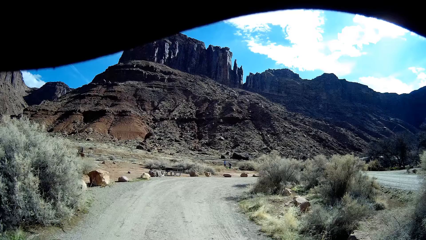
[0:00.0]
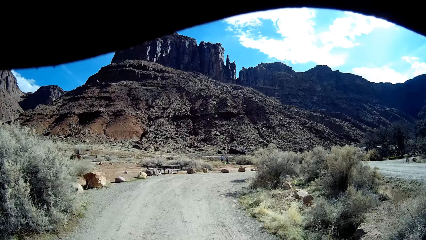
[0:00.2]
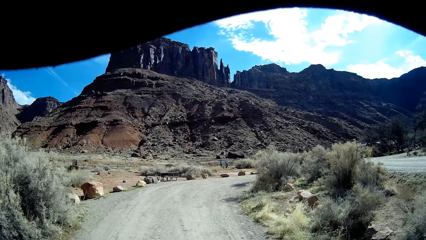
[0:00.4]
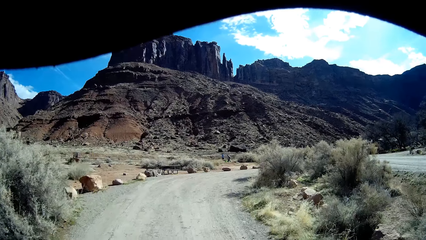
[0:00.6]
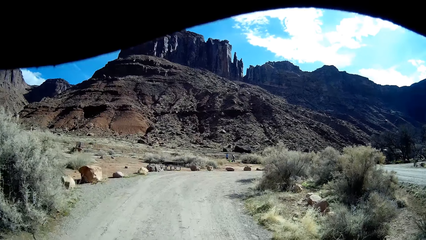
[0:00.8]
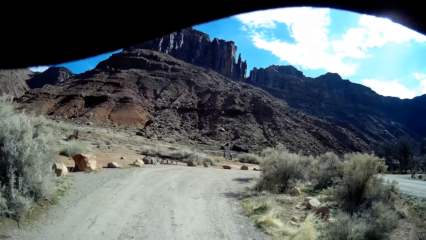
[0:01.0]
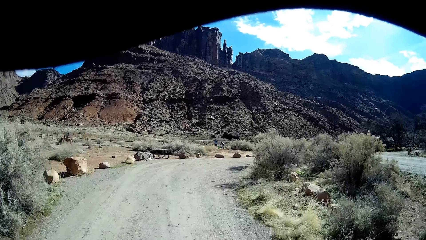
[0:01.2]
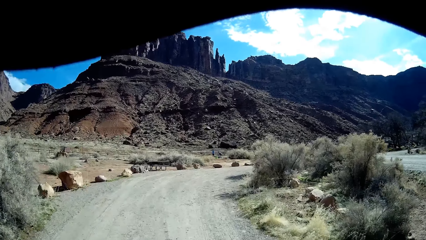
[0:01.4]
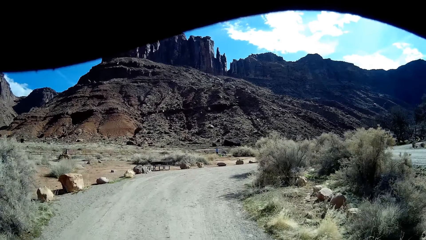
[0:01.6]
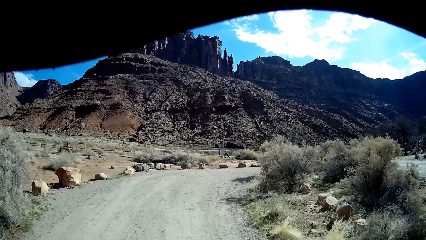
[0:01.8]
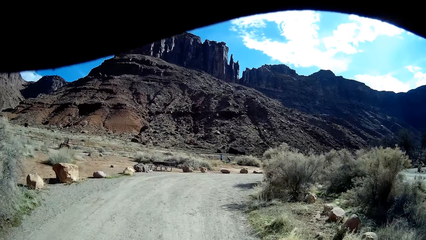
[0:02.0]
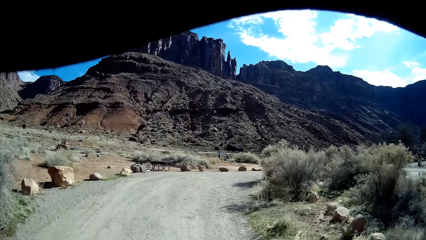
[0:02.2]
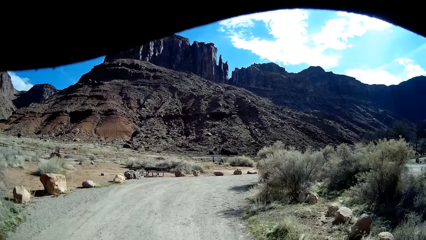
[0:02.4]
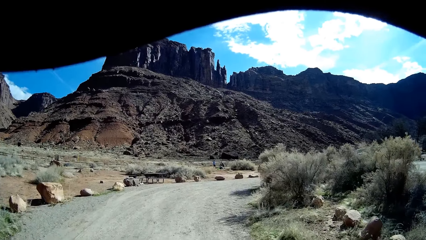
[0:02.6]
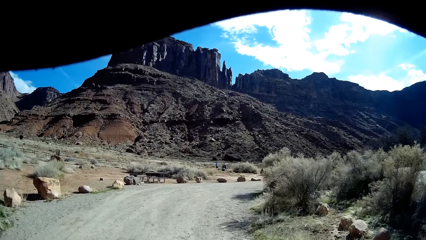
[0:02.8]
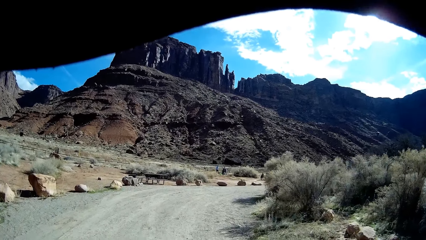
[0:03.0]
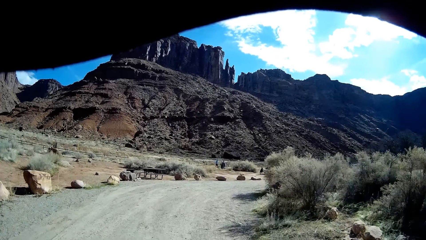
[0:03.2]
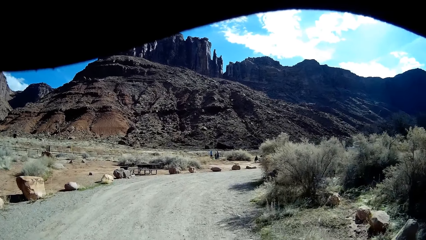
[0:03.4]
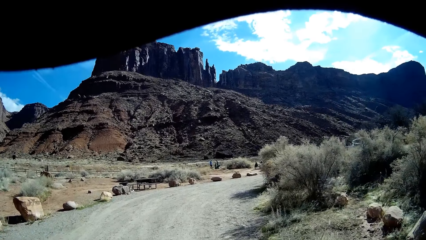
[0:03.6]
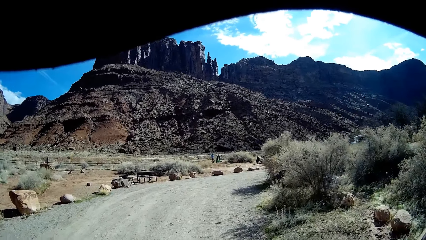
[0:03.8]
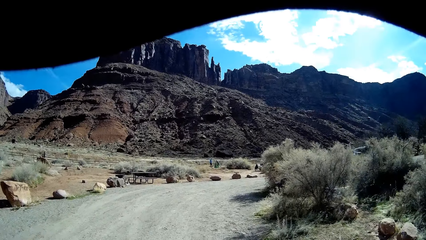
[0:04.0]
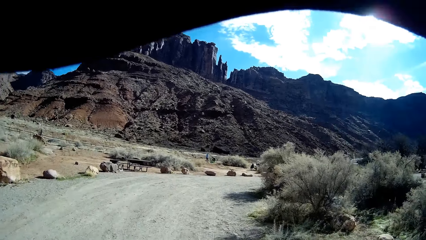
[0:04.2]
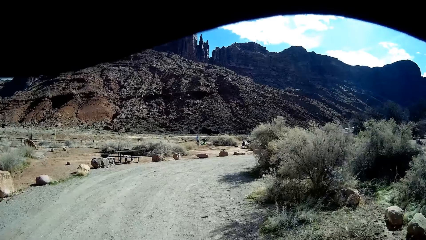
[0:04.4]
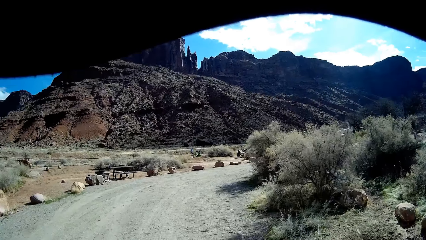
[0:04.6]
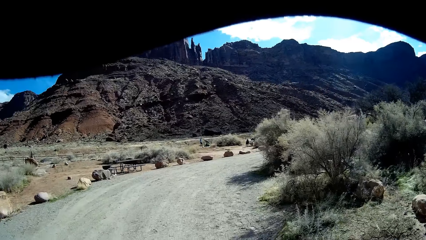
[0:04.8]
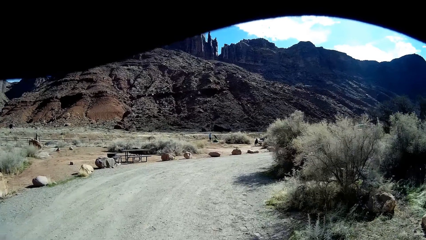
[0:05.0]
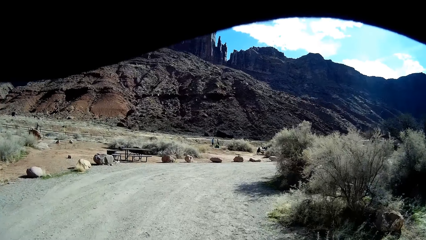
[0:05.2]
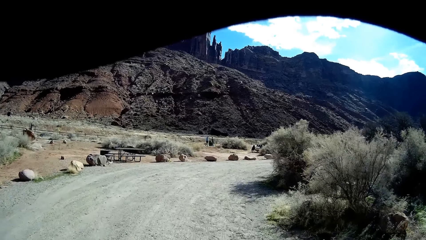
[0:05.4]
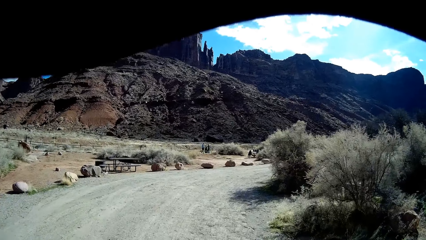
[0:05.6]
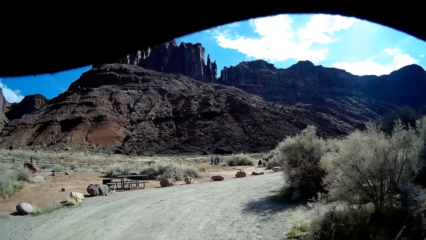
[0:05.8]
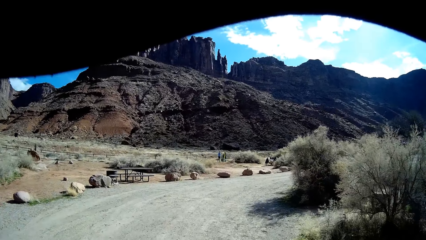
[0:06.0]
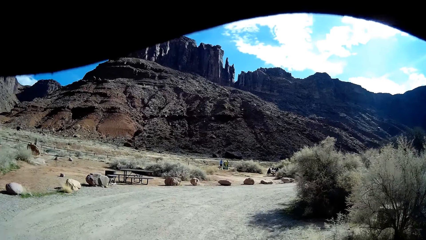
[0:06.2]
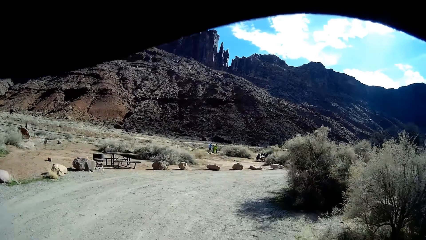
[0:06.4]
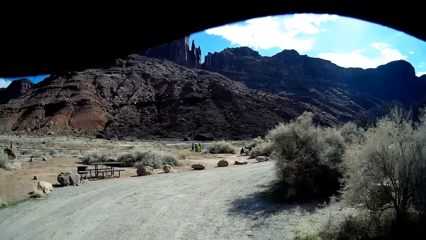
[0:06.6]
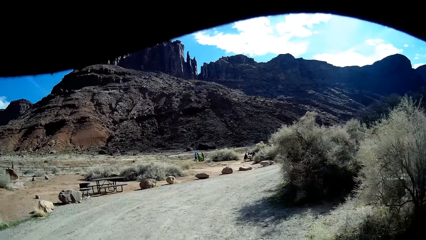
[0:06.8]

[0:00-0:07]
The camera wearer walks around the field. They walk towards a hill.

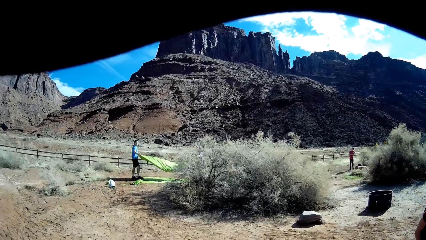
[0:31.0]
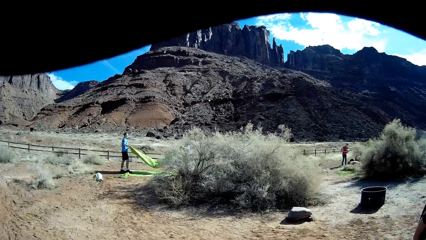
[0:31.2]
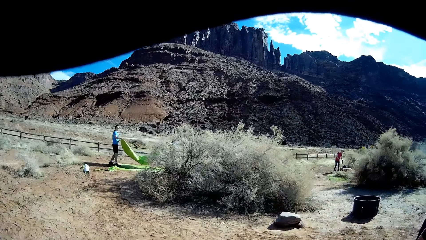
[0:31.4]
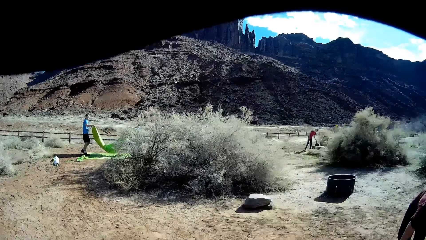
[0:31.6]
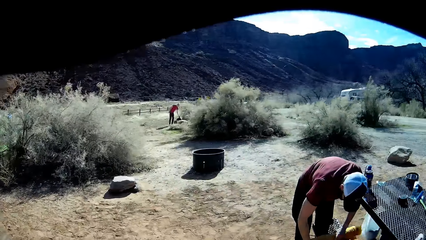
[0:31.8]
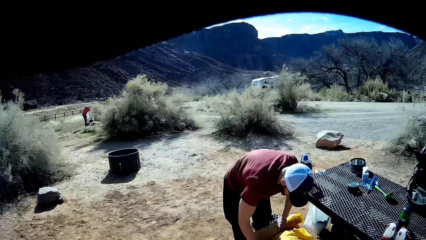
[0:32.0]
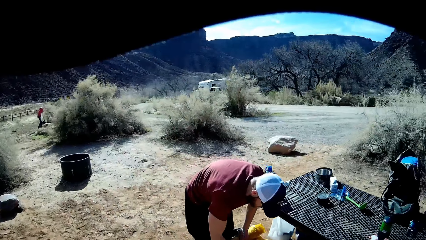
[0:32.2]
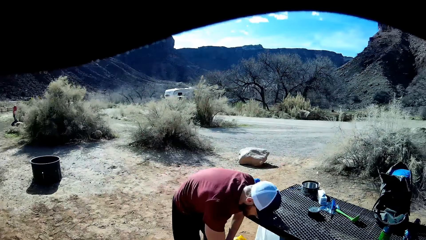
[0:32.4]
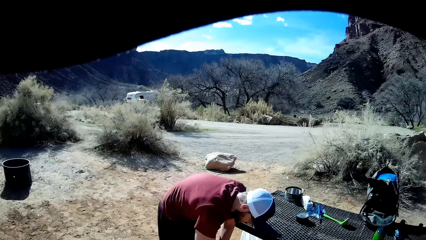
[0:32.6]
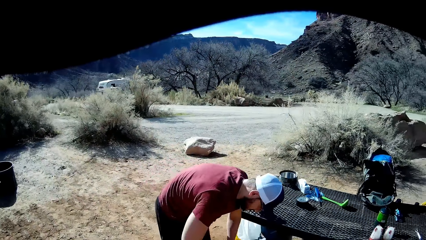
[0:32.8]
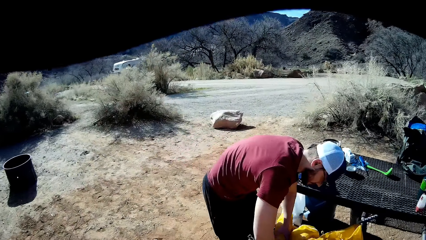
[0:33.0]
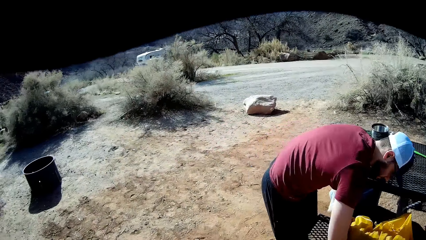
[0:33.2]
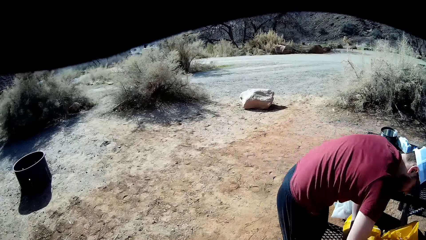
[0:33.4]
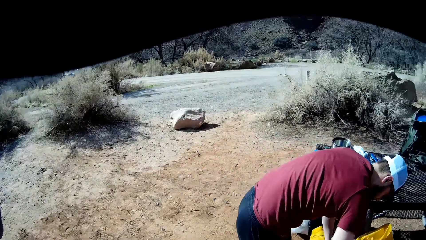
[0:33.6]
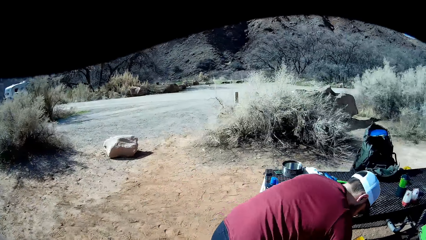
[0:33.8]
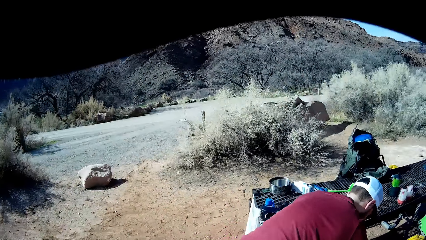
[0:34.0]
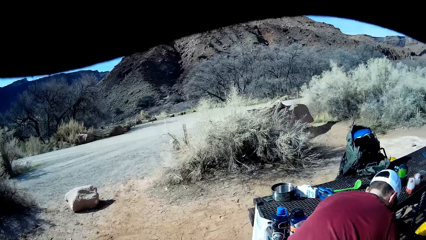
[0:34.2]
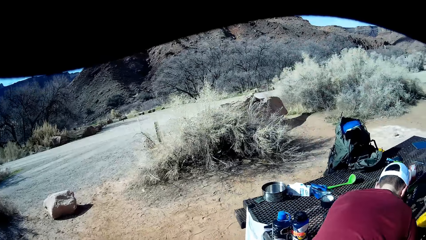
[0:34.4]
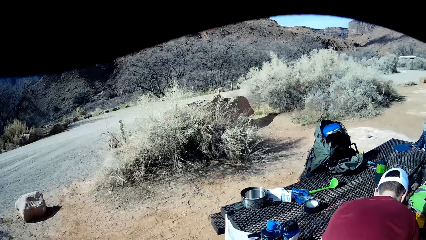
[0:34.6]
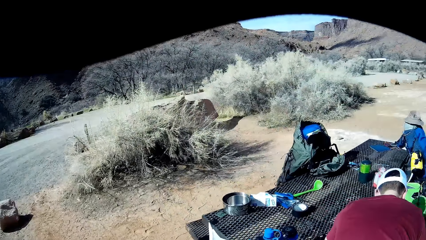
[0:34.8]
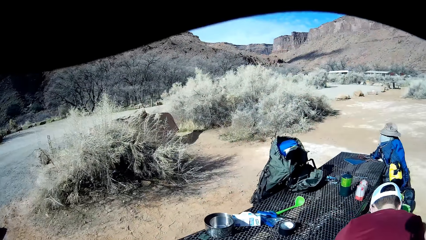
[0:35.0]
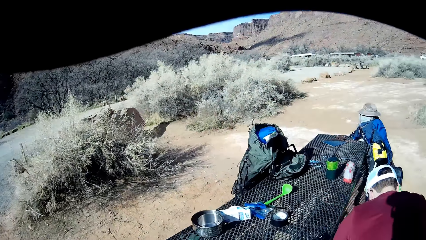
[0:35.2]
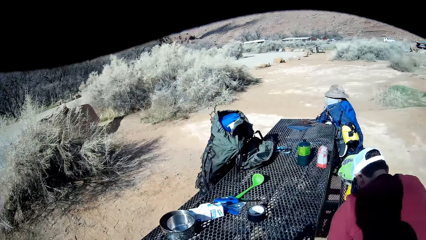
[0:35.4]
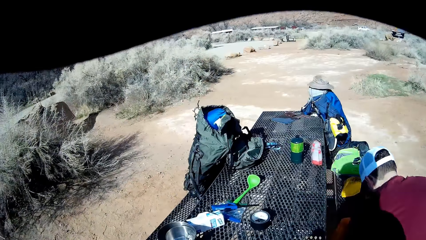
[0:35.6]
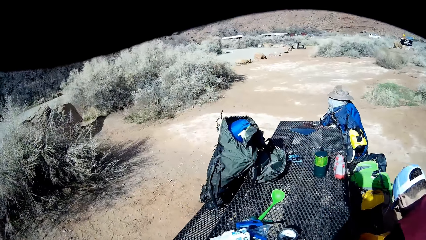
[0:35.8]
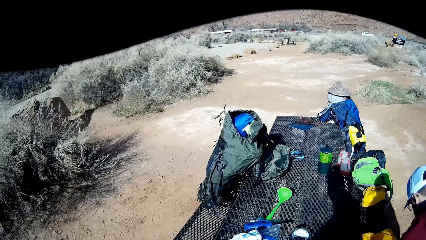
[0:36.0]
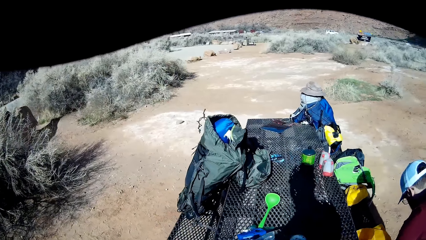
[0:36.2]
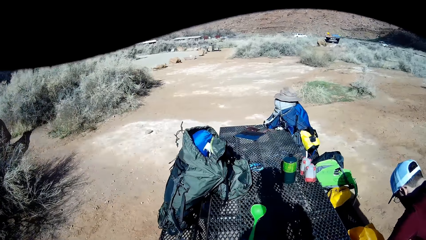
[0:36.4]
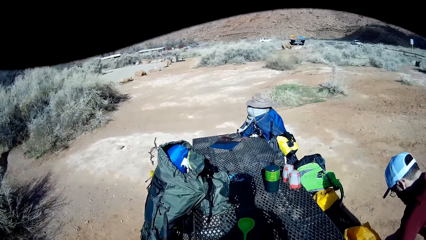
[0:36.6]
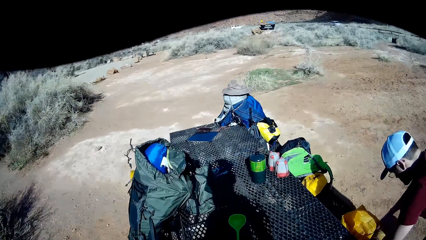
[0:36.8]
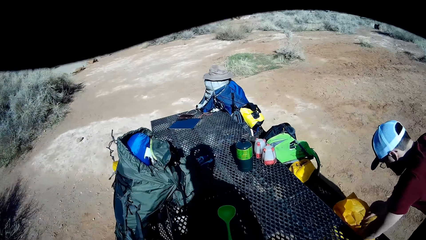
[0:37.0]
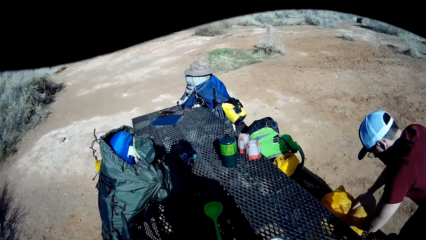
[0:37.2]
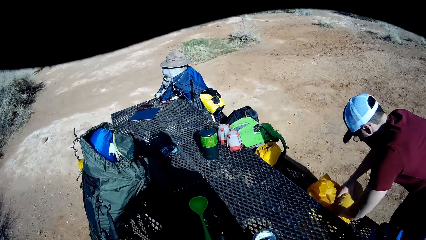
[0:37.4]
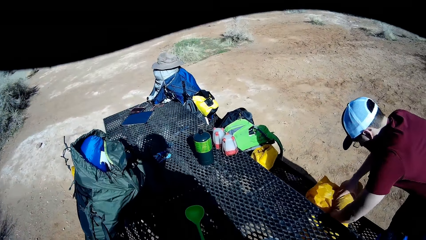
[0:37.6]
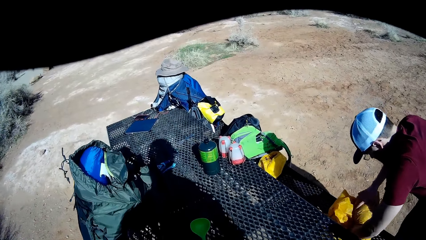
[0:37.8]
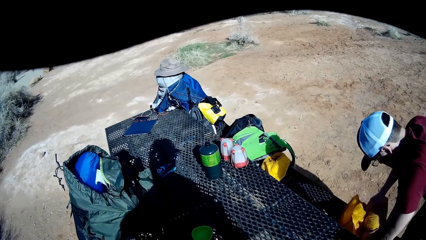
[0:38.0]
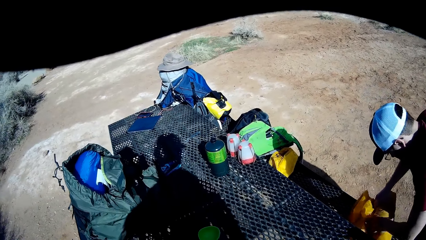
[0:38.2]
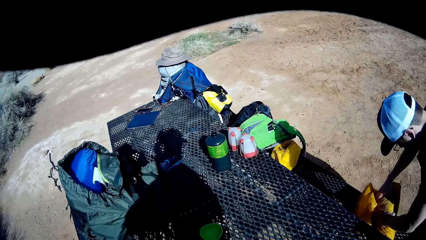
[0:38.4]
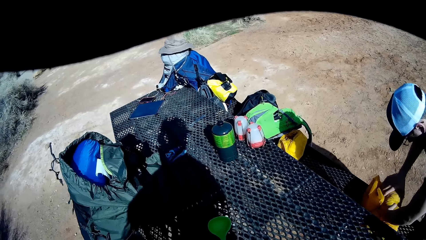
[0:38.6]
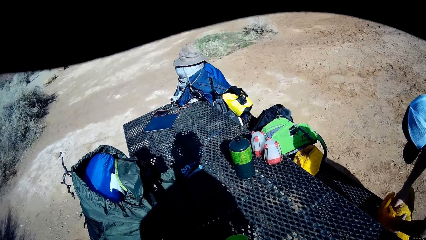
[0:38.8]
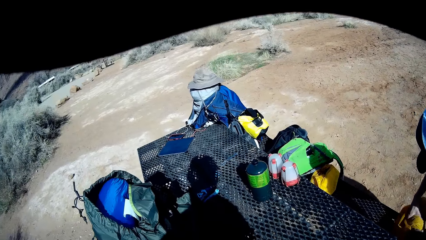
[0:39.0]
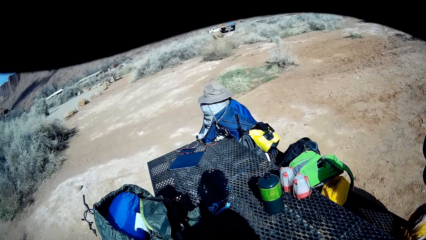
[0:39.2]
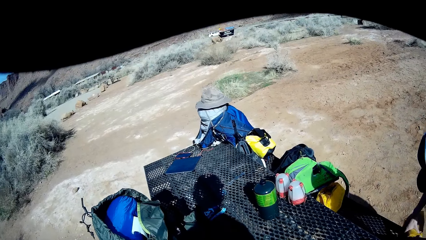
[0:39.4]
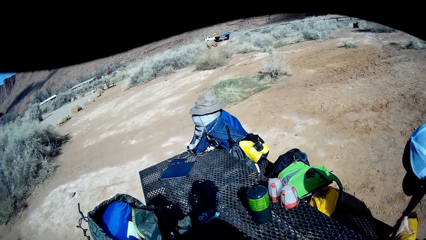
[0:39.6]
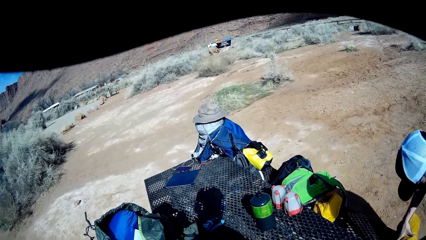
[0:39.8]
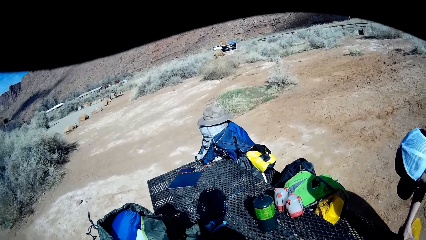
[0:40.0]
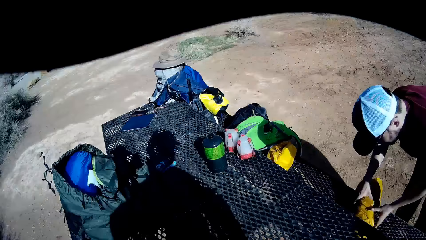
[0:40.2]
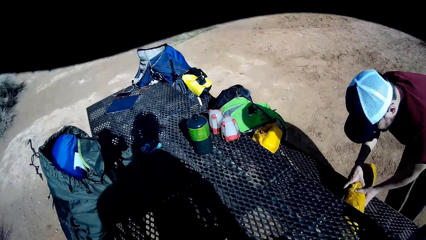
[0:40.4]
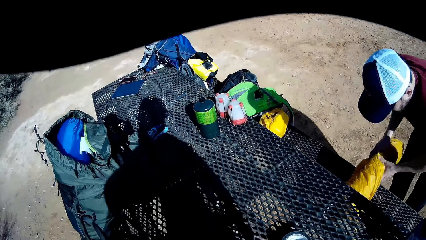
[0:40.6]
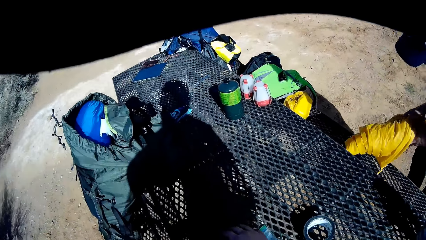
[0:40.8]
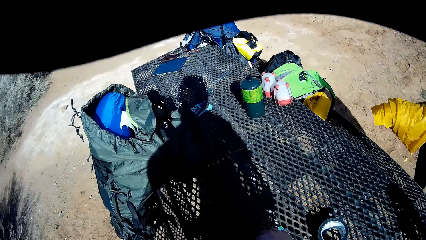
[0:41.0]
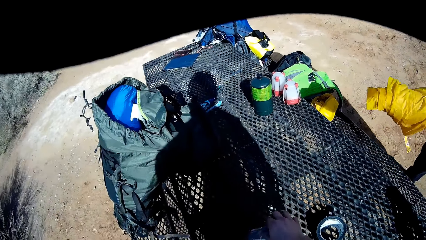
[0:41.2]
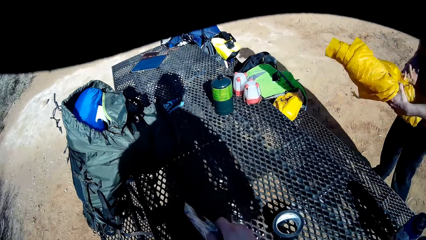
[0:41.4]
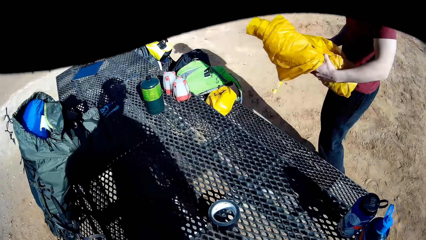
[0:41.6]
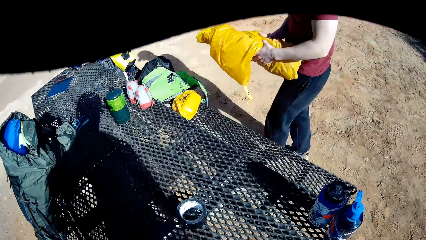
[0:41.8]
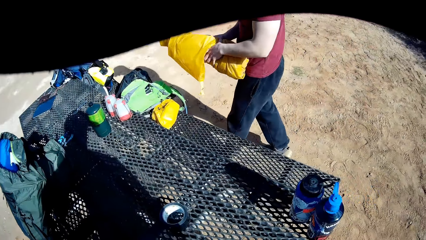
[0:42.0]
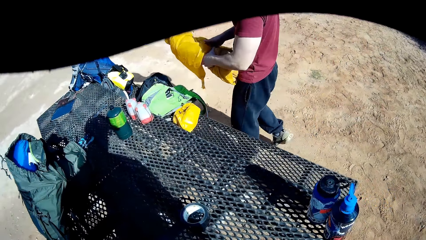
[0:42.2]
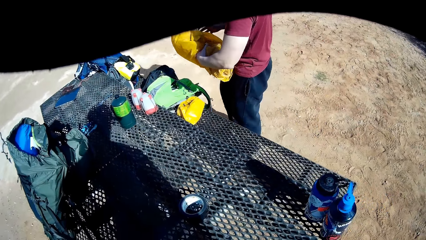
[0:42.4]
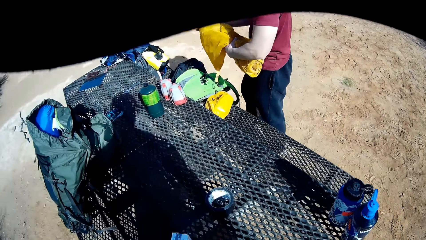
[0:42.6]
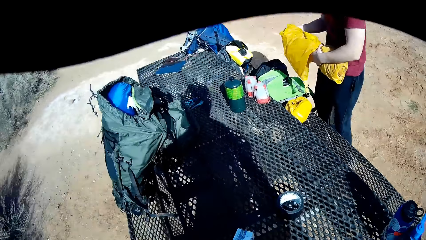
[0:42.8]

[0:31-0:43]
A man folds a tent. The camera wearer turns around the field. He walks round a table. He keeps an eye on the man. He picks up a plastic bag from the table with his right hand. The man picks up the tent.
